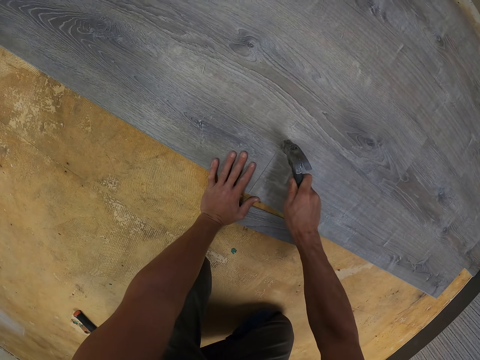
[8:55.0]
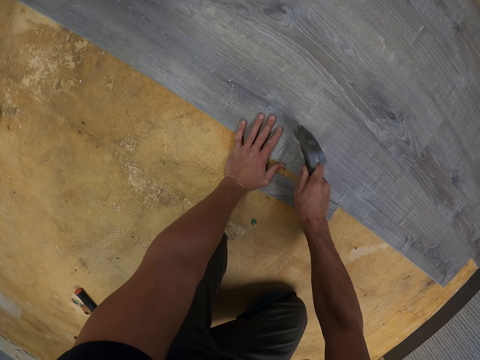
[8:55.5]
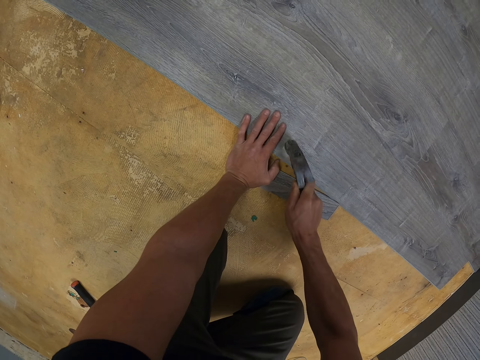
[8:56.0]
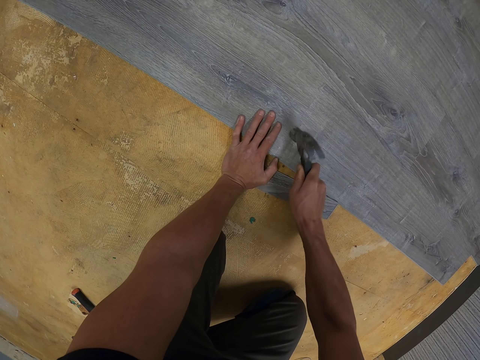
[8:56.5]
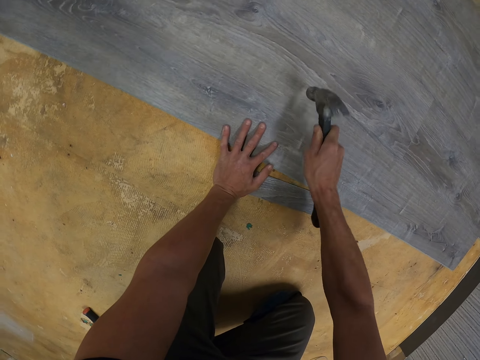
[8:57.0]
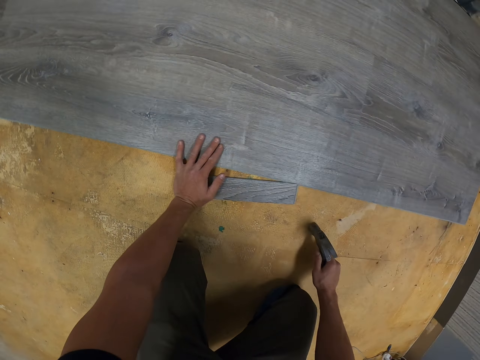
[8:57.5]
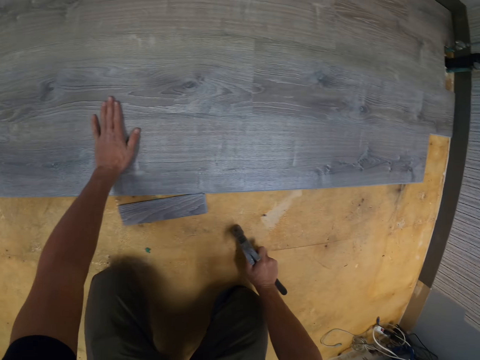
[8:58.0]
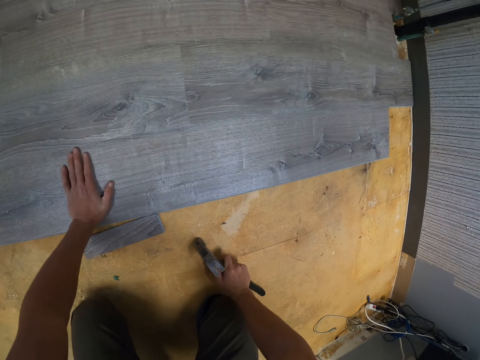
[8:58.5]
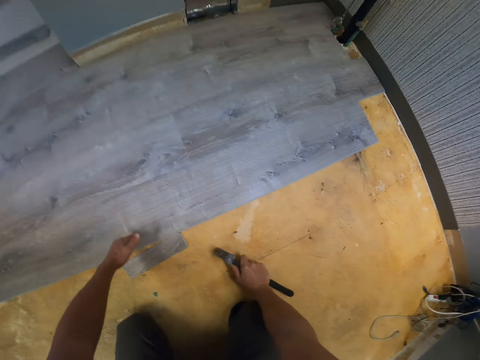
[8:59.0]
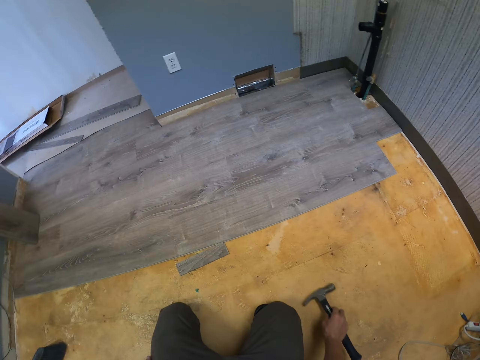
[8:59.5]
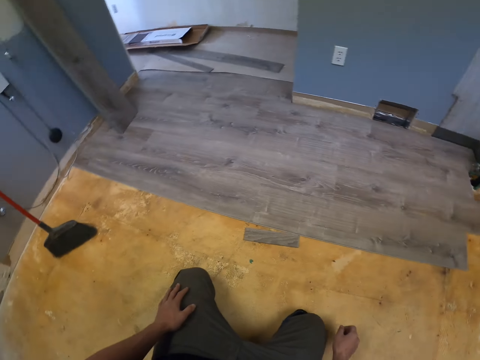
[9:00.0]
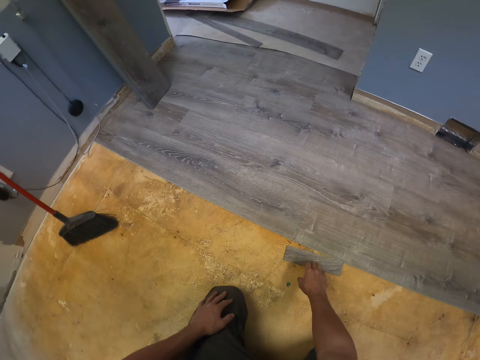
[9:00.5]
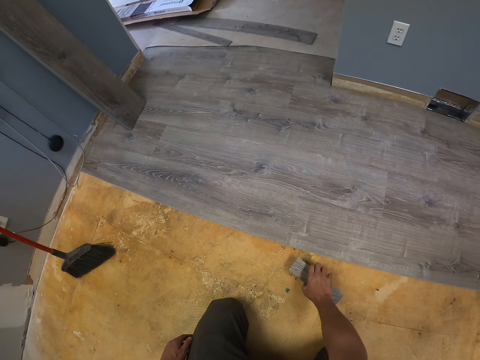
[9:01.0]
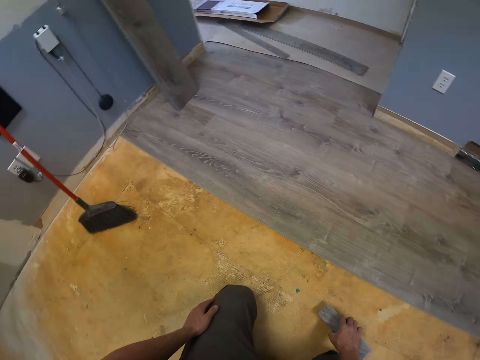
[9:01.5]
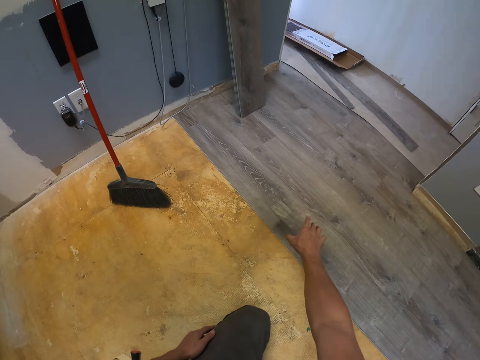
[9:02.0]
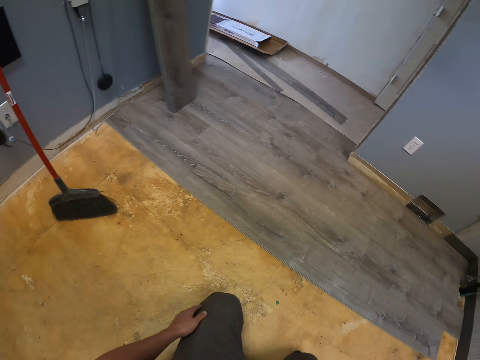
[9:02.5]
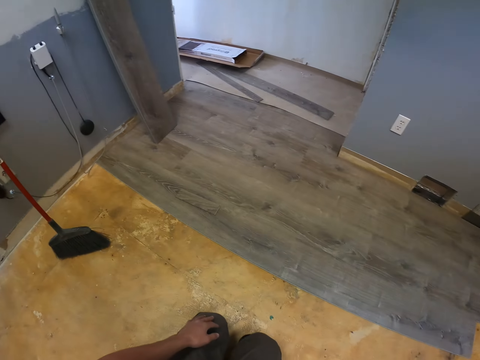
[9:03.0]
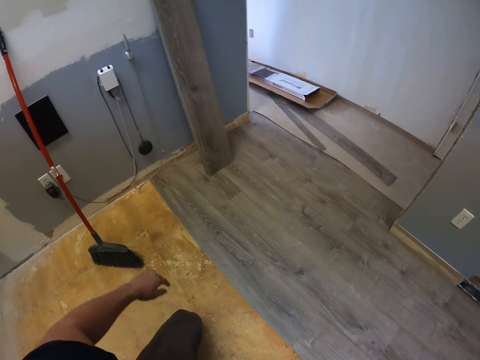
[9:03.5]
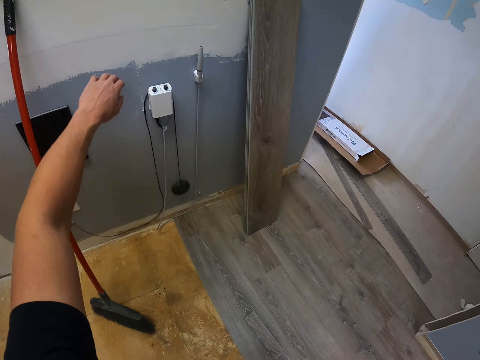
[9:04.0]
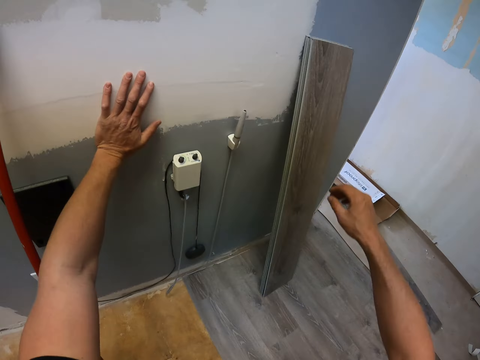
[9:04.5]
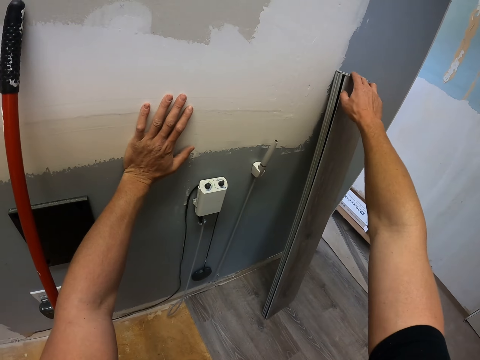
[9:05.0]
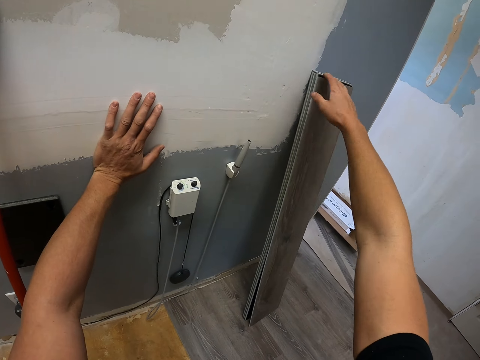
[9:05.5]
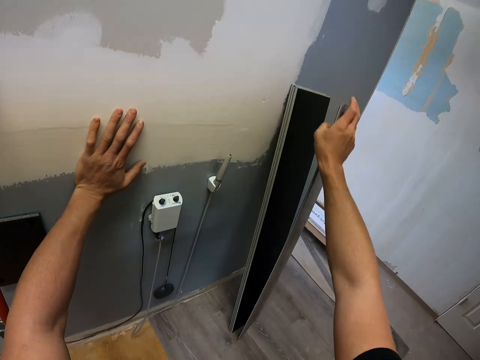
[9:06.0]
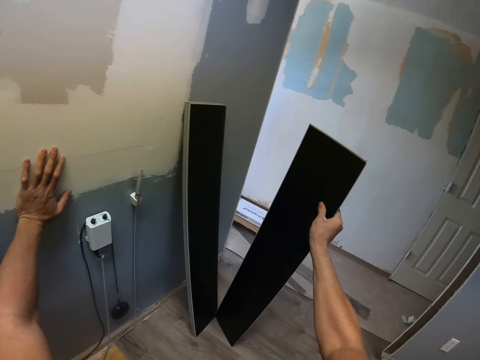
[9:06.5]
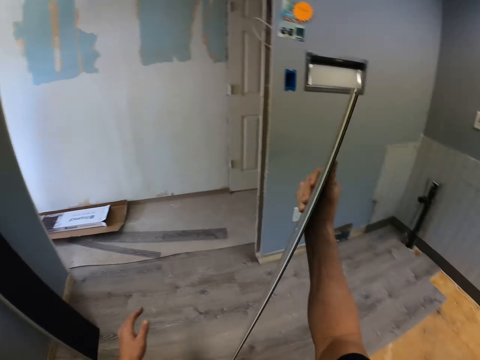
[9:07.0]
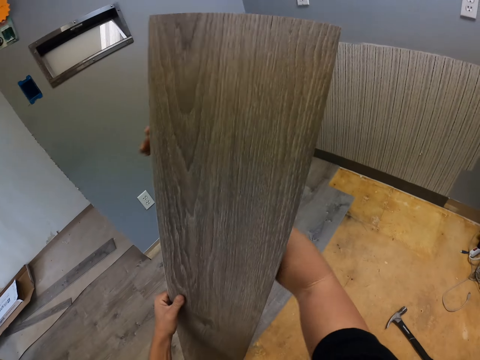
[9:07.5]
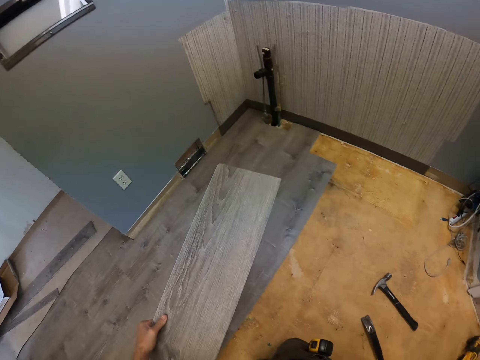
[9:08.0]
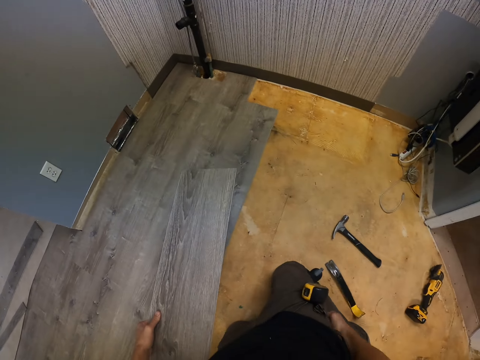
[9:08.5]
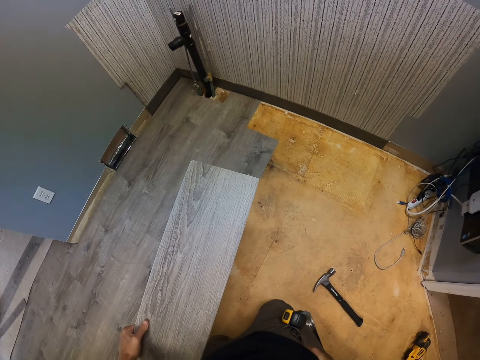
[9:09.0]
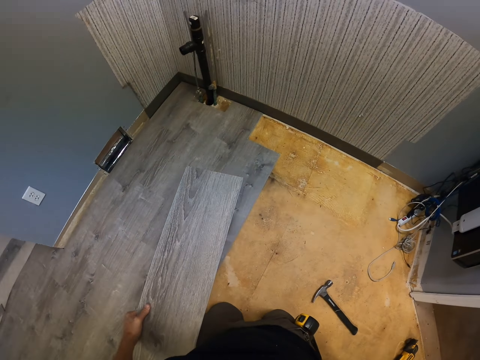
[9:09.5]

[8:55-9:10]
The camera wearer fixes the wood with a claw hammer. They look around. They move a piece of wood. They pick up the wood. They put the wood on the floor. They pick up a piece of wood. They turn the piece of wood.

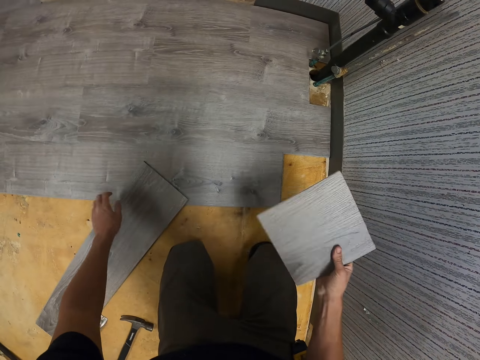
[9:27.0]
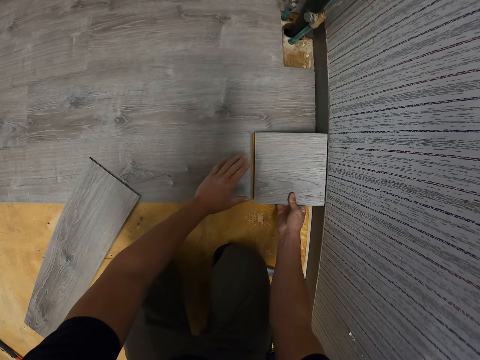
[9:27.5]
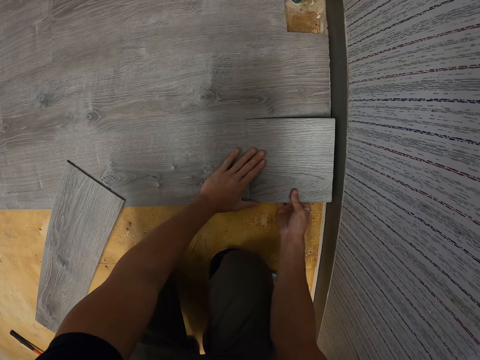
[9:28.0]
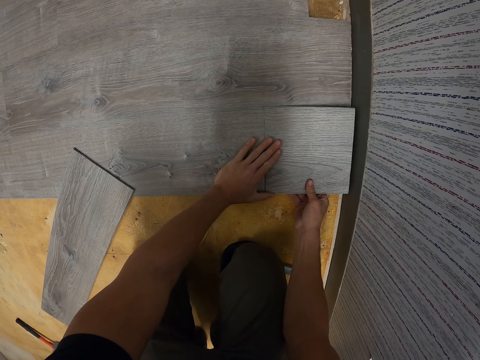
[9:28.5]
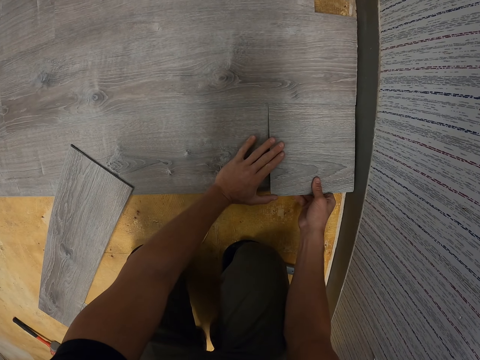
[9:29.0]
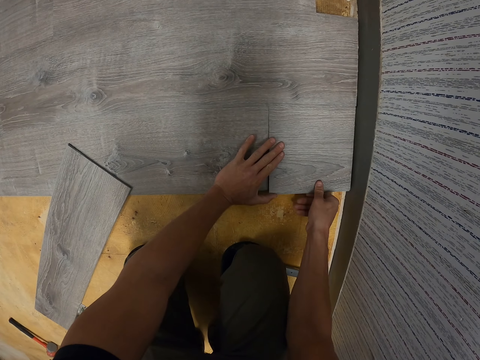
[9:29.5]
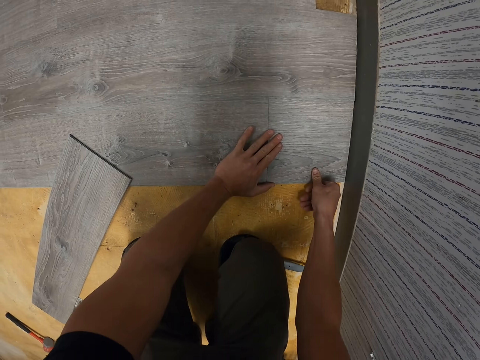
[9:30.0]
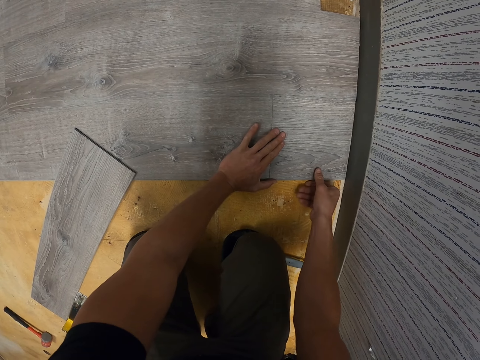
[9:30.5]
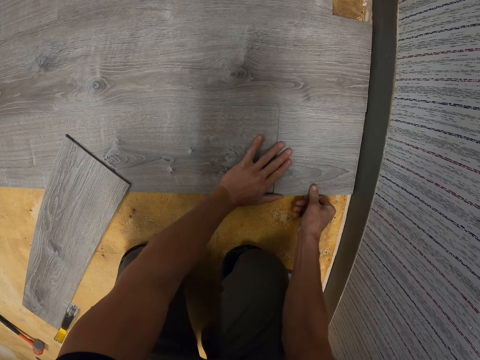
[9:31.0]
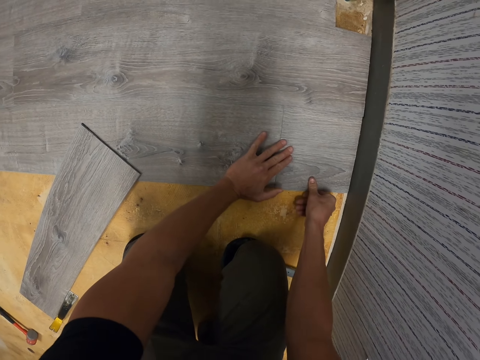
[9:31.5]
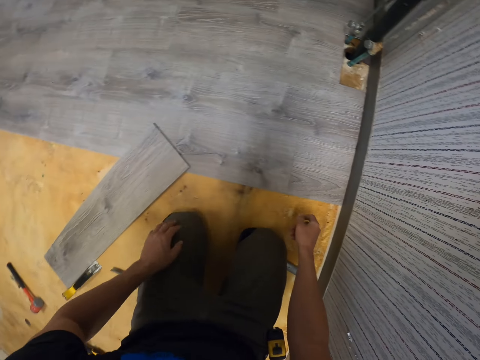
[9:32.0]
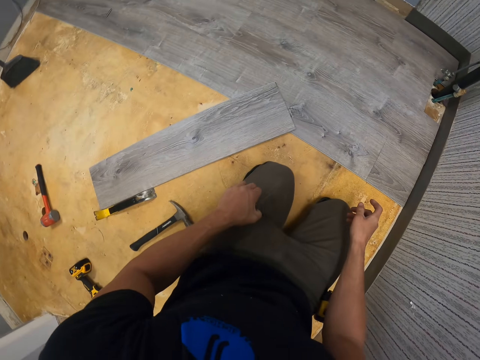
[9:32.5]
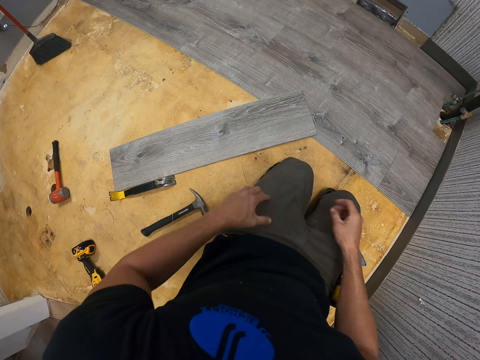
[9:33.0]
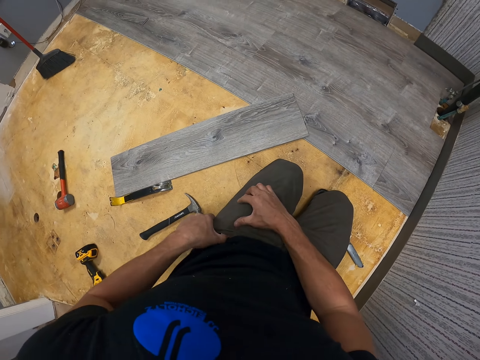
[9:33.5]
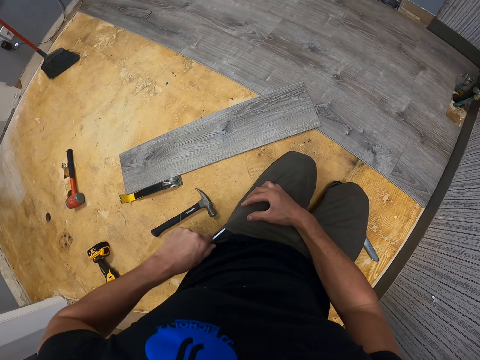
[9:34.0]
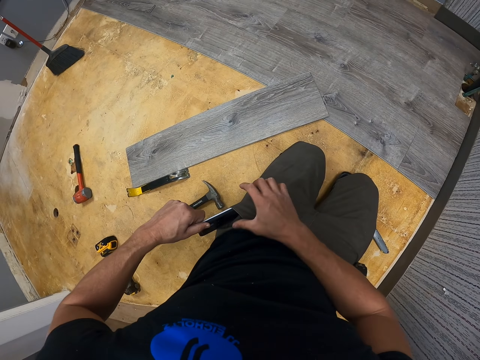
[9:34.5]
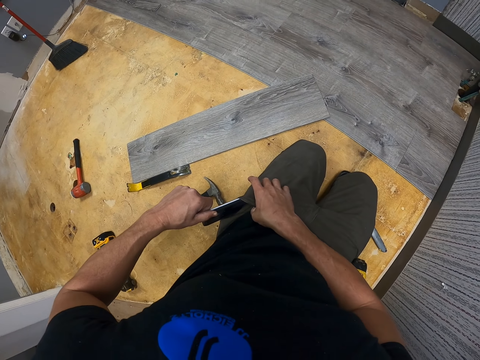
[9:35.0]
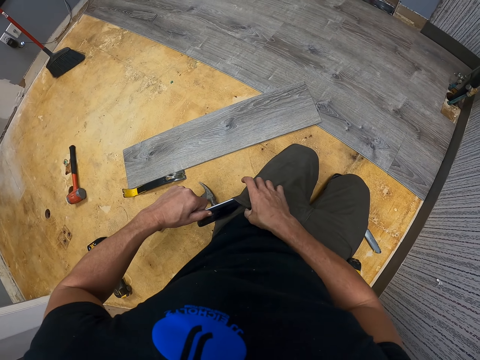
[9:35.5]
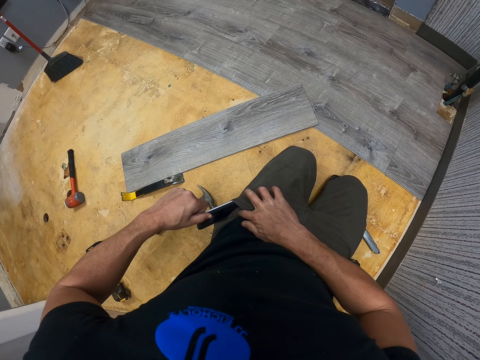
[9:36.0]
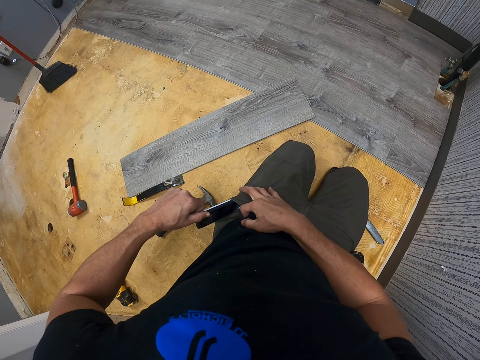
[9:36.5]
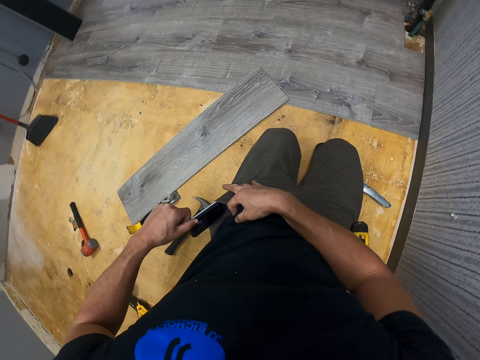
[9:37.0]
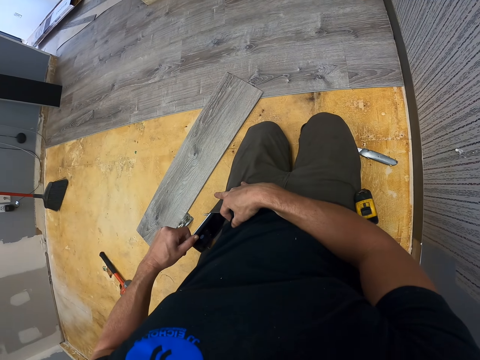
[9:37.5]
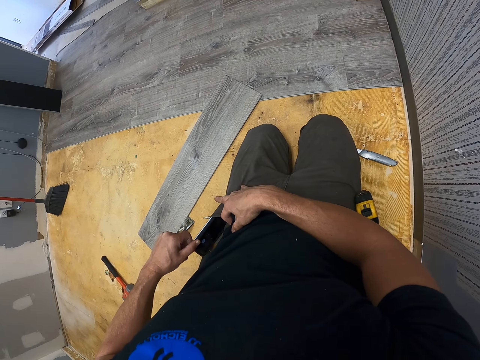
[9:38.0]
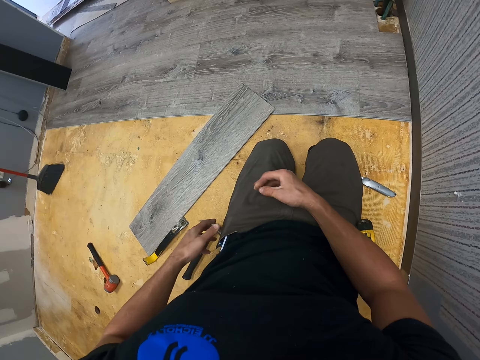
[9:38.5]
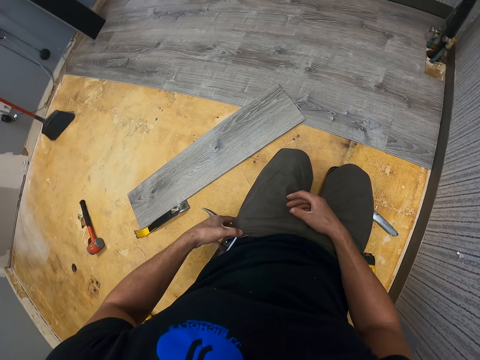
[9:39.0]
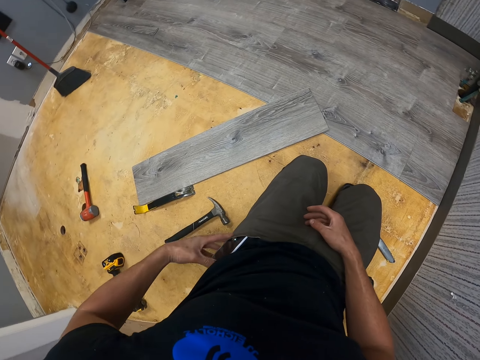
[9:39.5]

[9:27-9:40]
The camera wearer fixes wood on the floor. They hold a phone. They remove the phone from the pocket. They check the phone.
